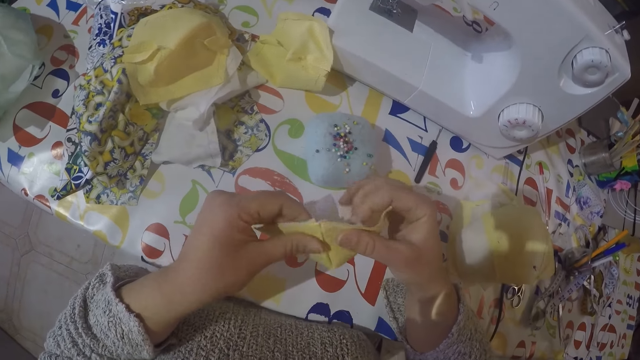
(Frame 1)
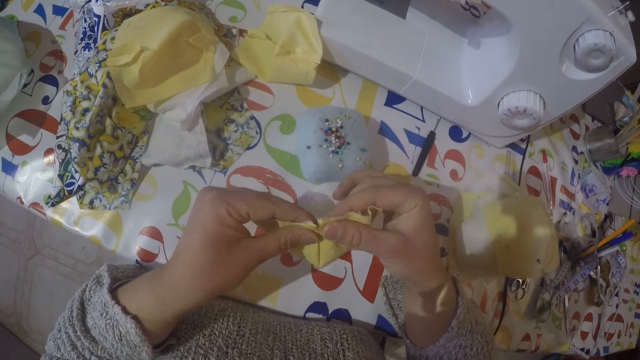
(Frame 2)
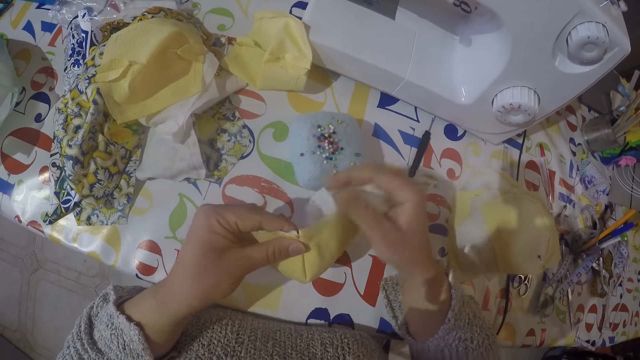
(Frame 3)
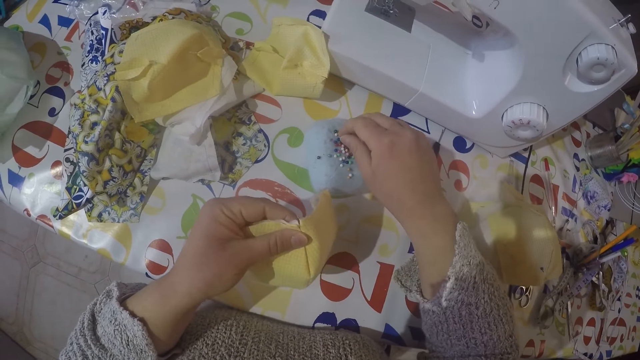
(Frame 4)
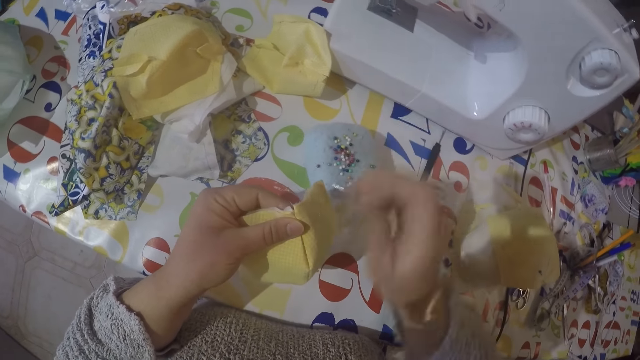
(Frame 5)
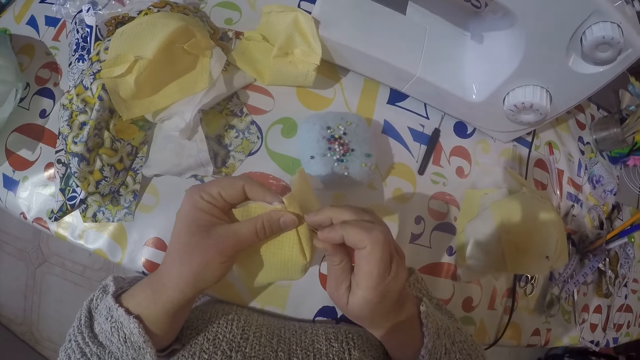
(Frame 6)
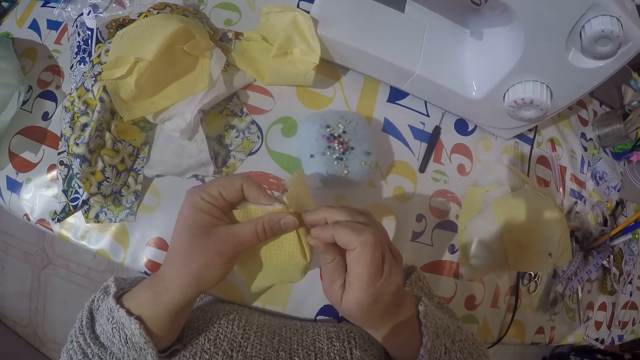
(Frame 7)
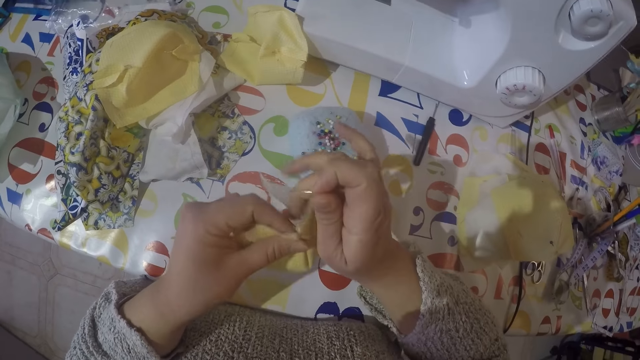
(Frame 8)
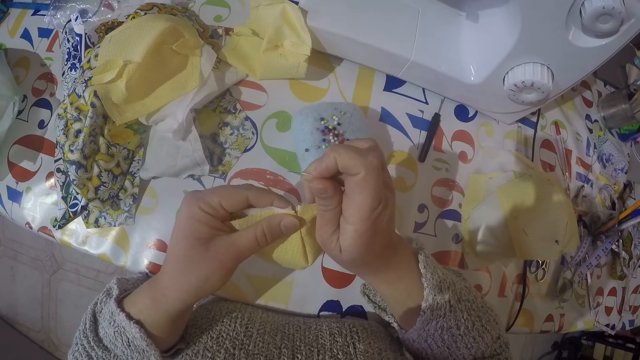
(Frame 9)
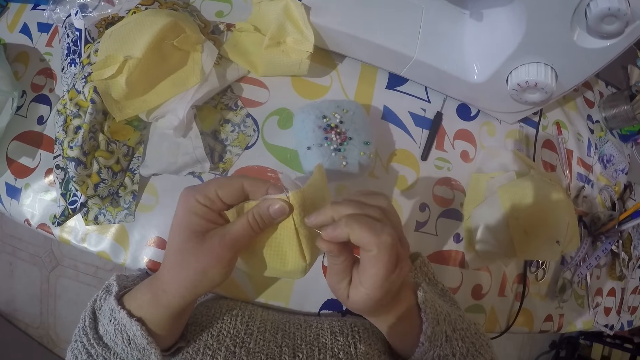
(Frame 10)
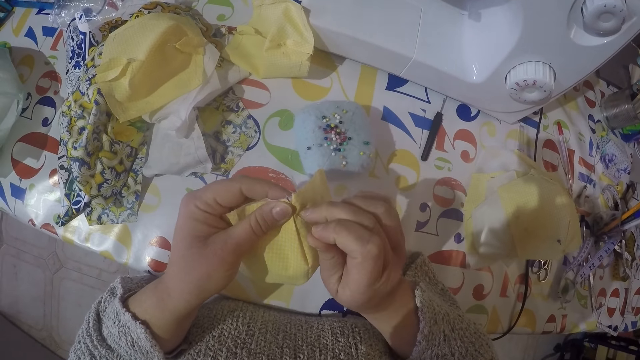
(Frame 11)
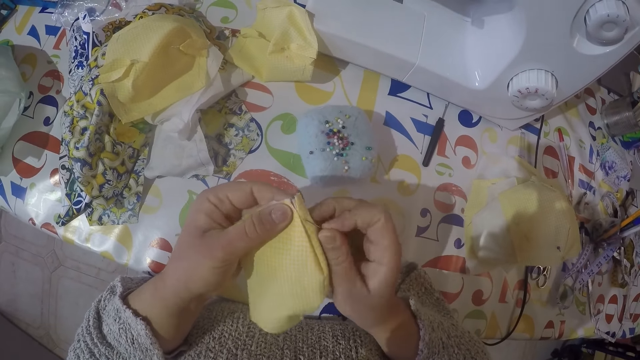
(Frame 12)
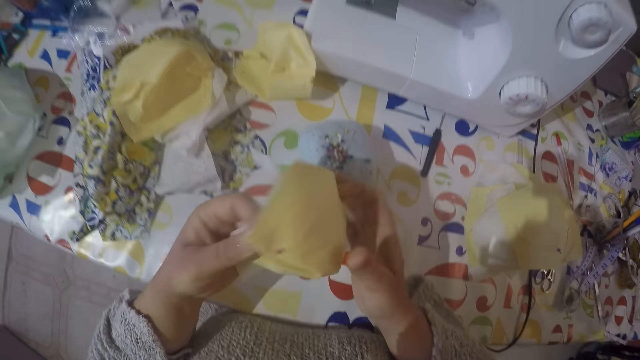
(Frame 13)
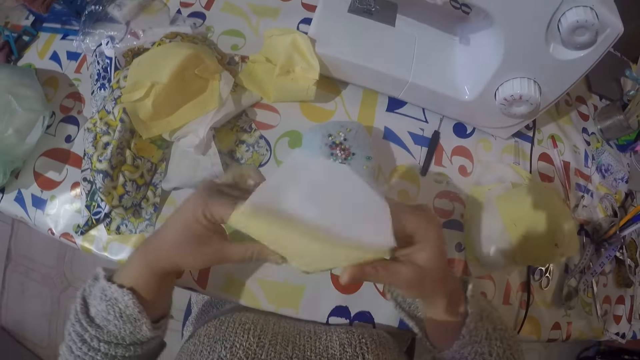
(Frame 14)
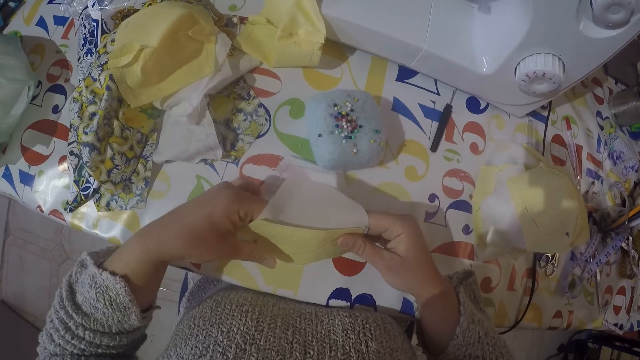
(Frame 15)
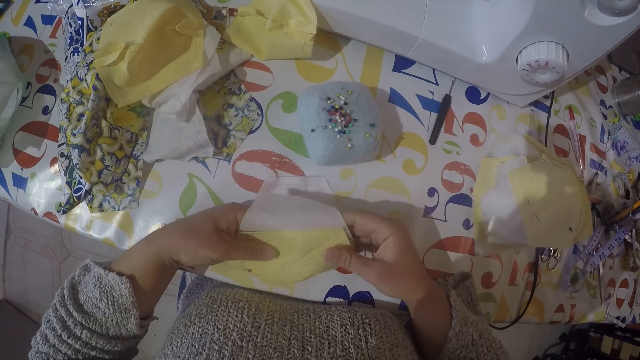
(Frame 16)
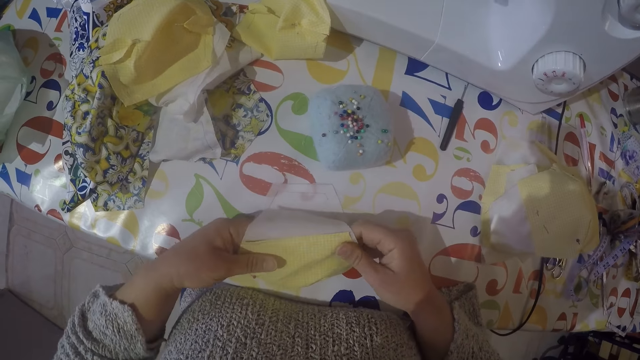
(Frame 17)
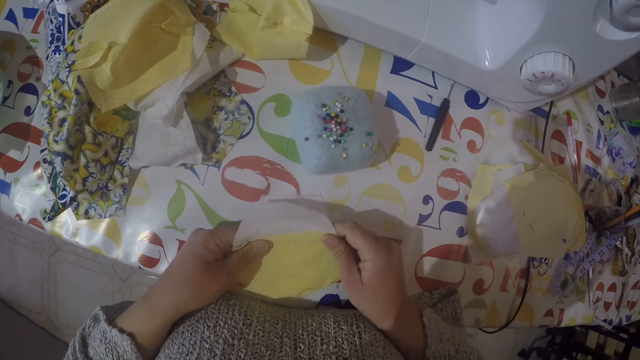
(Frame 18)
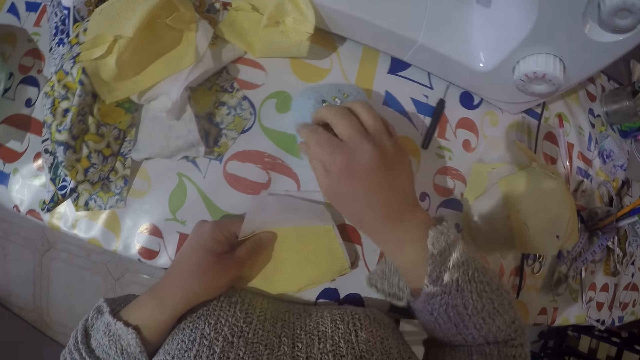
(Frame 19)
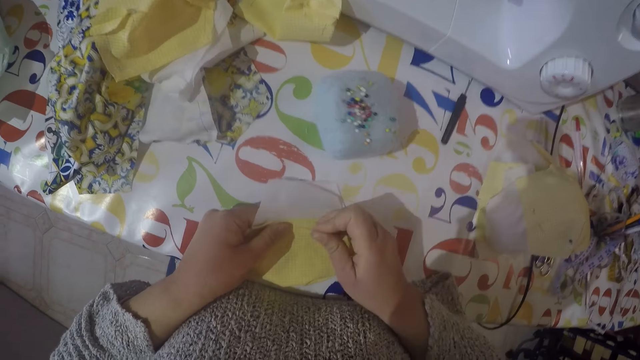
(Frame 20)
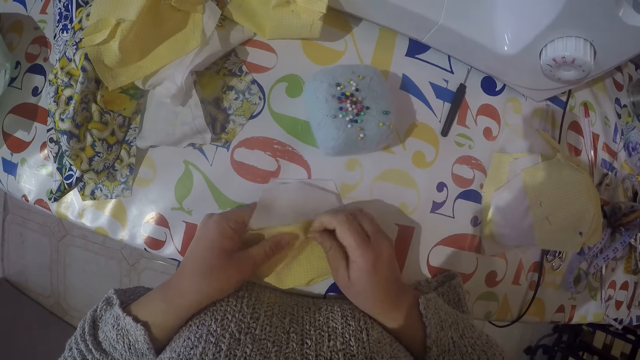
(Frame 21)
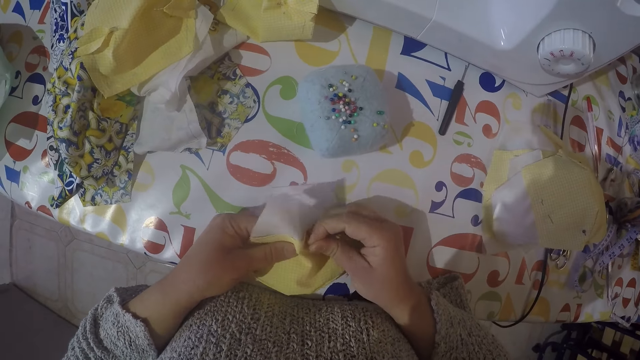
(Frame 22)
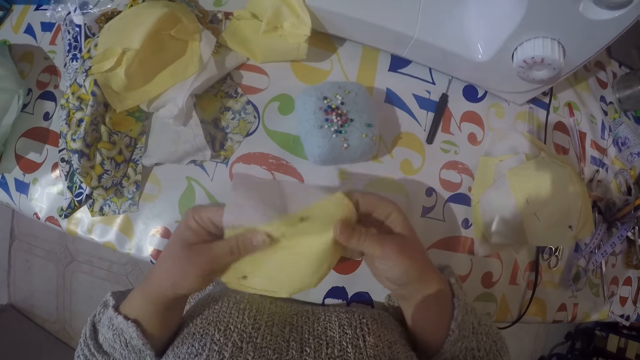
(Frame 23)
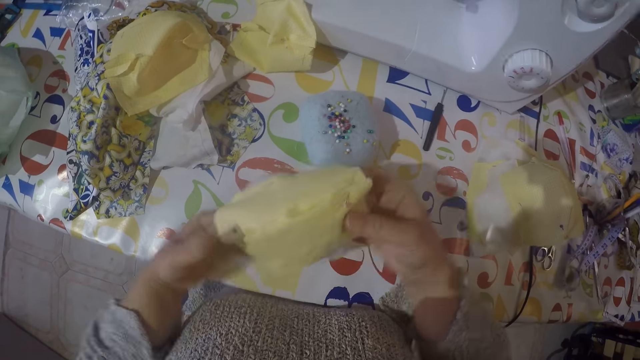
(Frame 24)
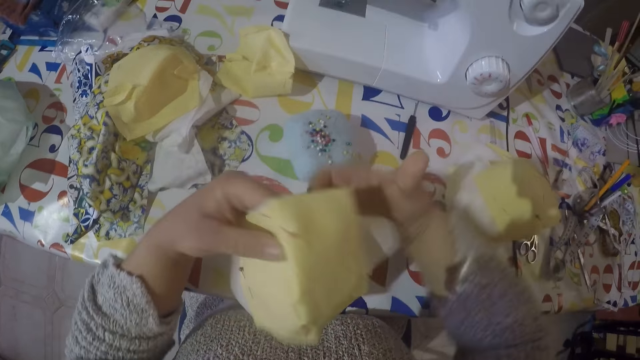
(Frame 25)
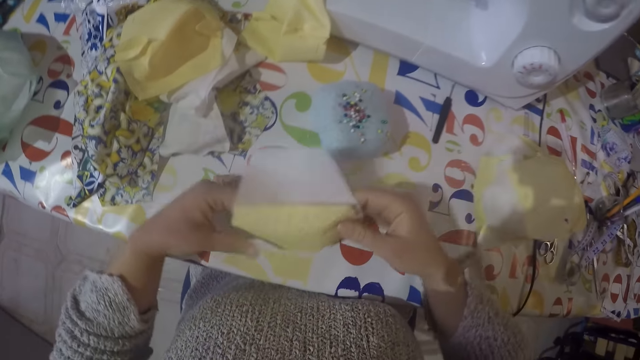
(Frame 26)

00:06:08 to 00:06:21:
The camera wearer picks a pin from the sponge. They put the pin from the cloth. They pick the pin from the sponge. They put the pin from the cloth.

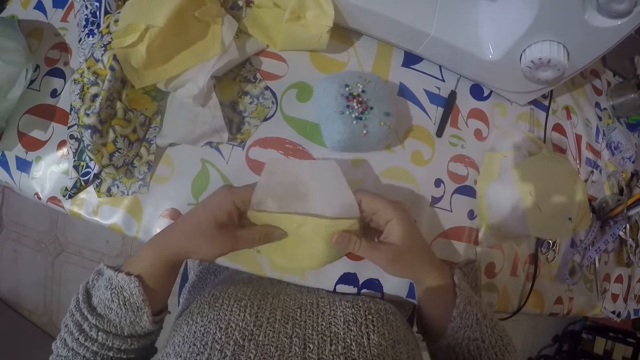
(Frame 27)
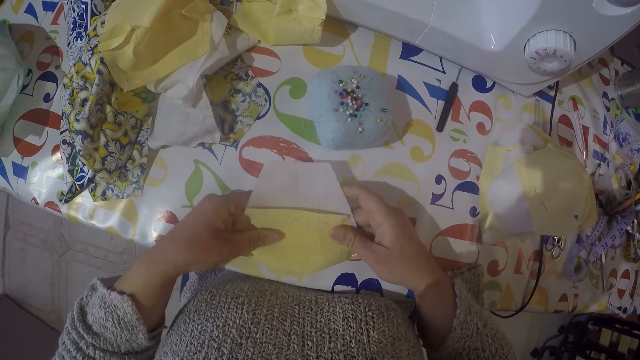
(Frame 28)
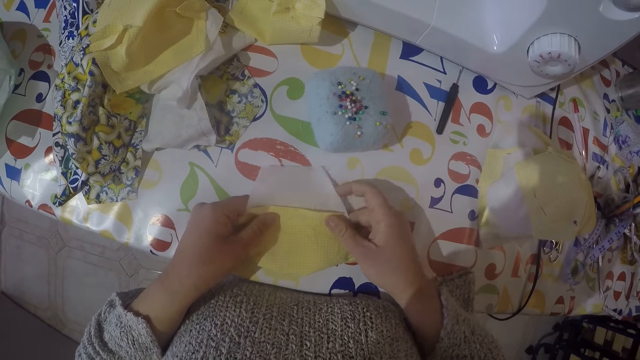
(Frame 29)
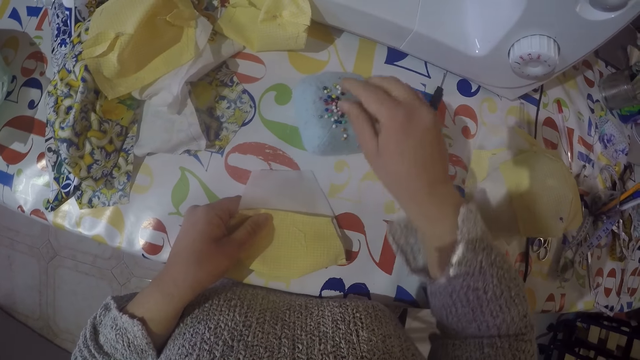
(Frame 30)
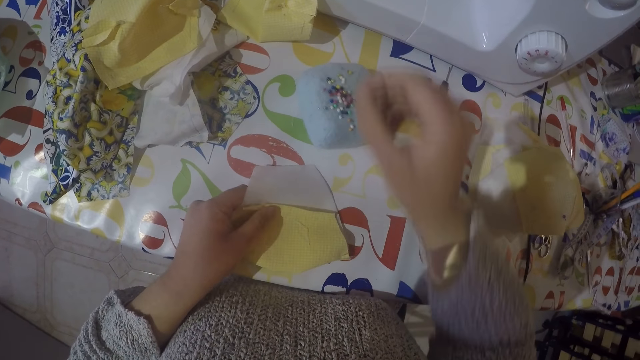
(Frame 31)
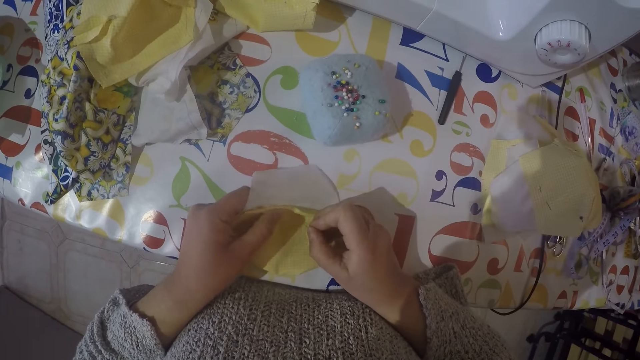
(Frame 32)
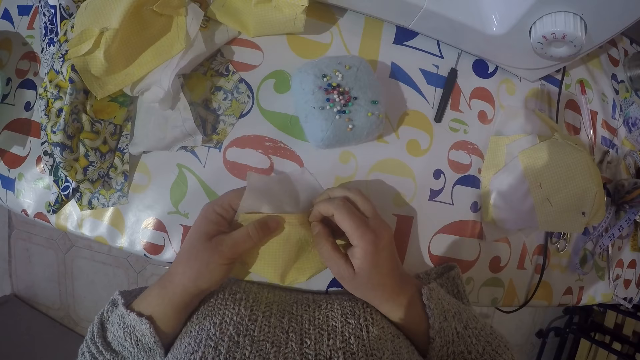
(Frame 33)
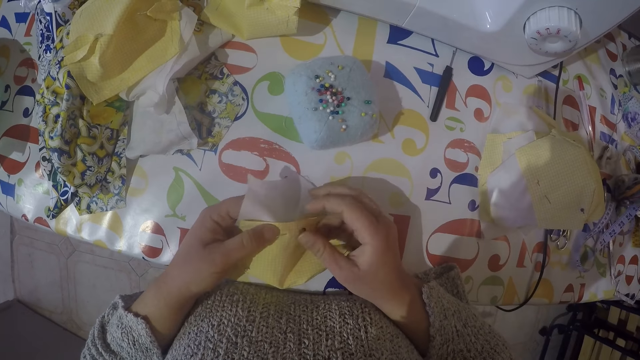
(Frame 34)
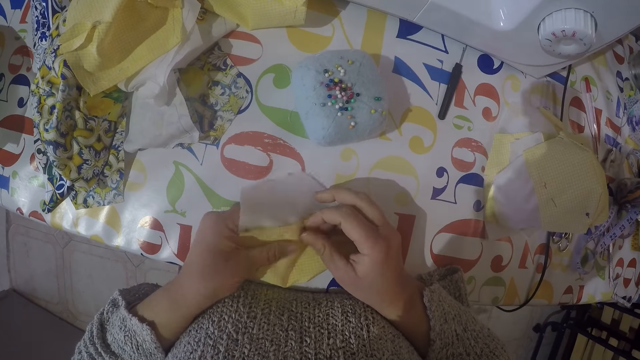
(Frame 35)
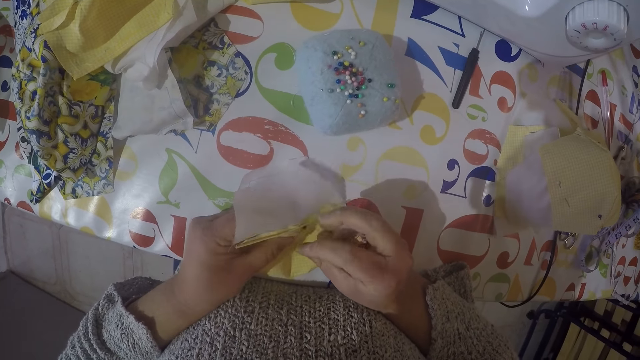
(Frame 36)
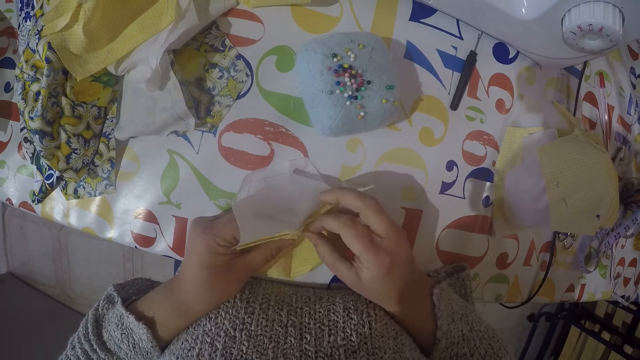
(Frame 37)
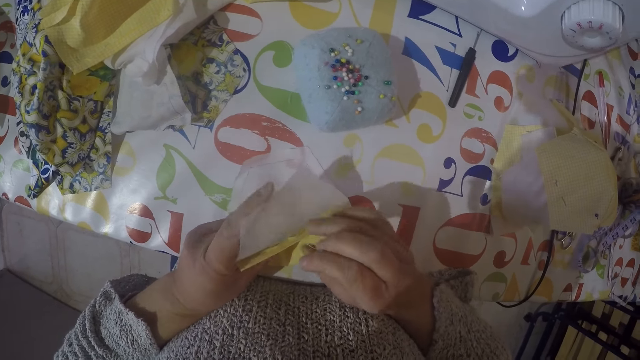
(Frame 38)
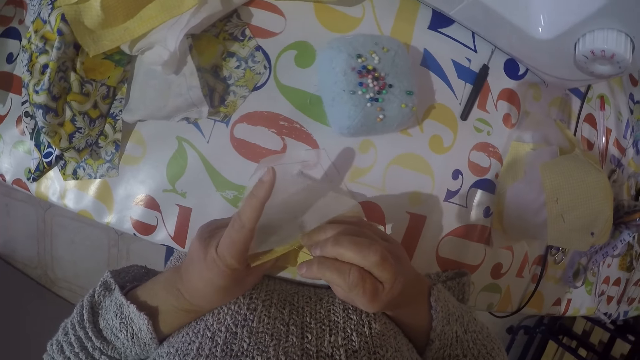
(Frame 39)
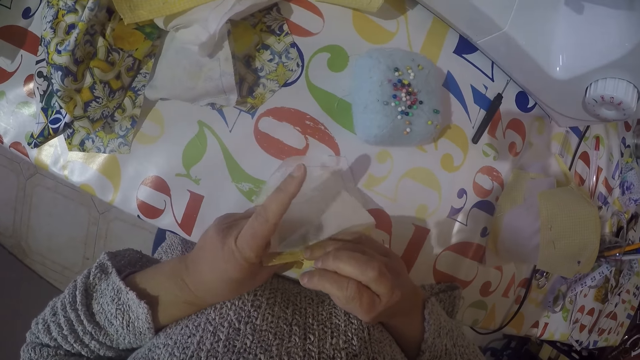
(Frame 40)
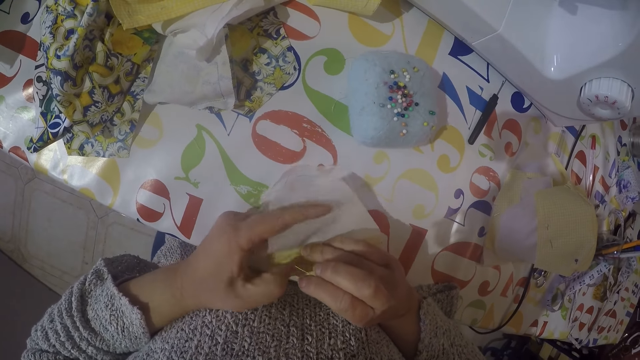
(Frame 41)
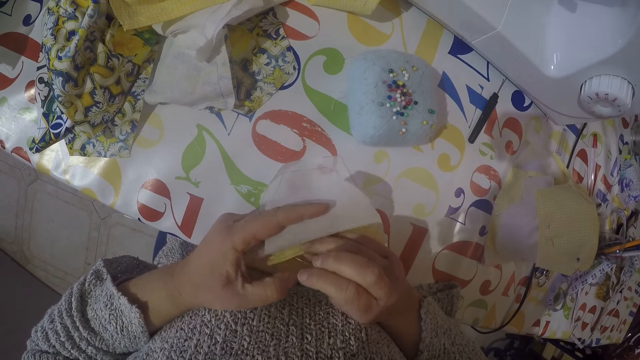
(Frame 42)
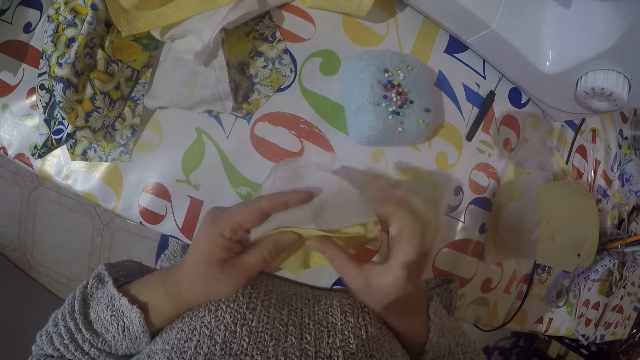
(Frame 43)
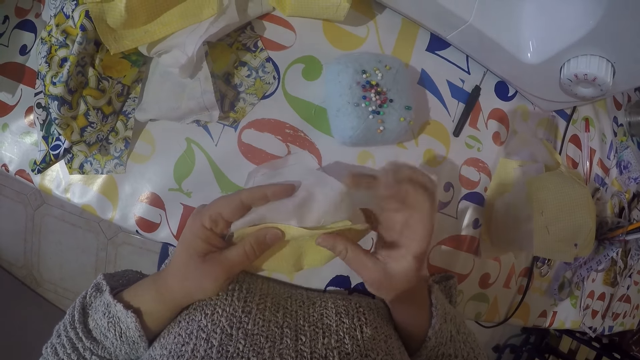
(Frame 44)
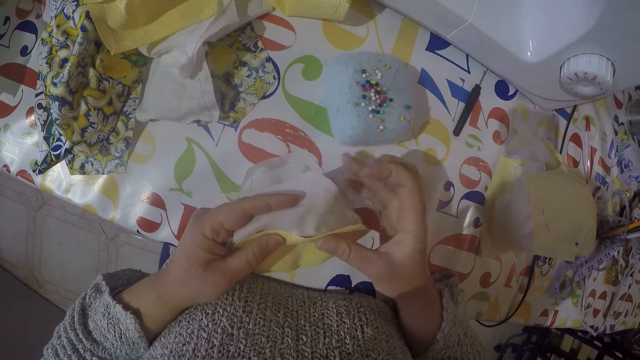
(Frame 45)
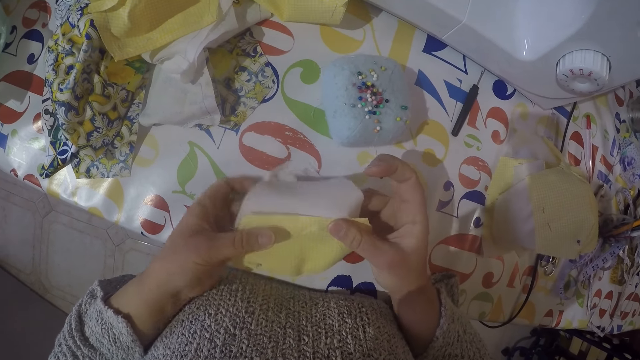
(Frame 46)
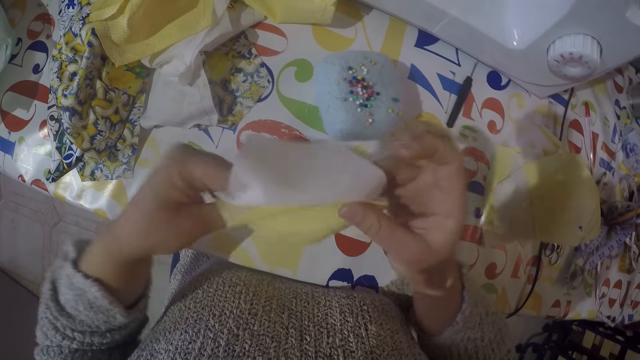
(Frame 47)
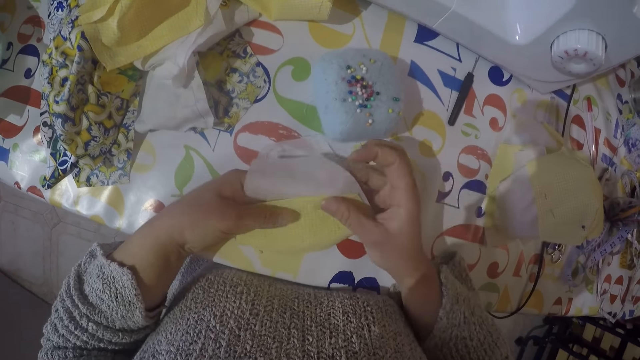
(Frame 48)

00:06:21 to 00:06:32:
The camera wearer picks a pin from the sponge. They put the pin from the cloth.
